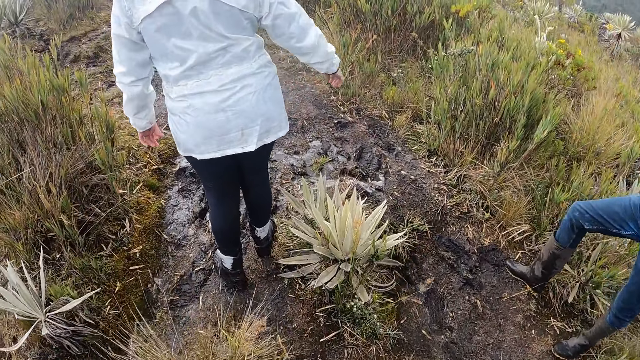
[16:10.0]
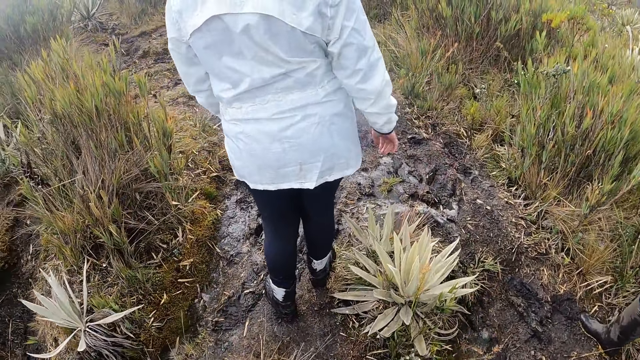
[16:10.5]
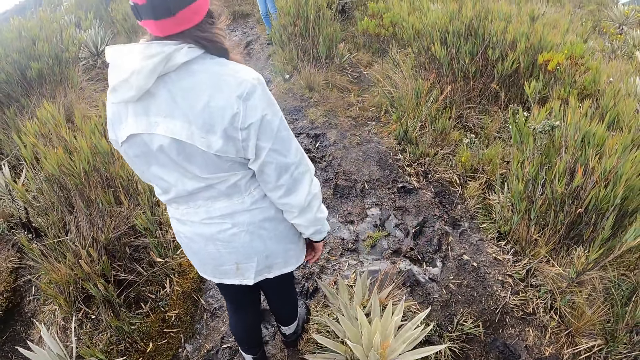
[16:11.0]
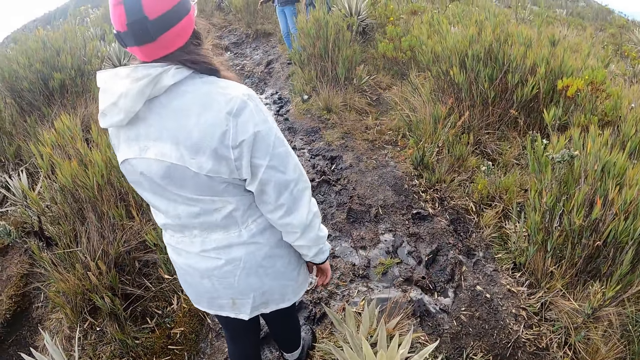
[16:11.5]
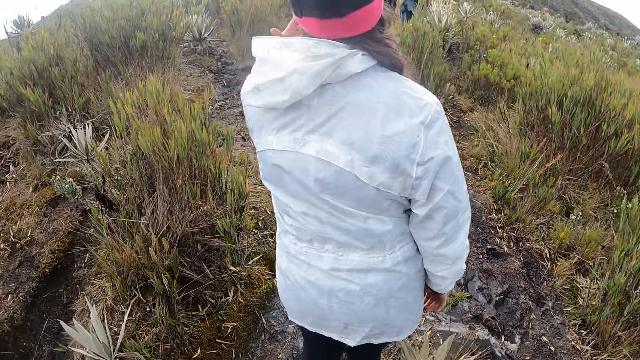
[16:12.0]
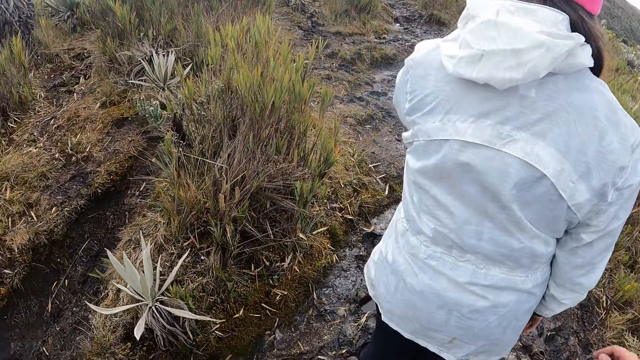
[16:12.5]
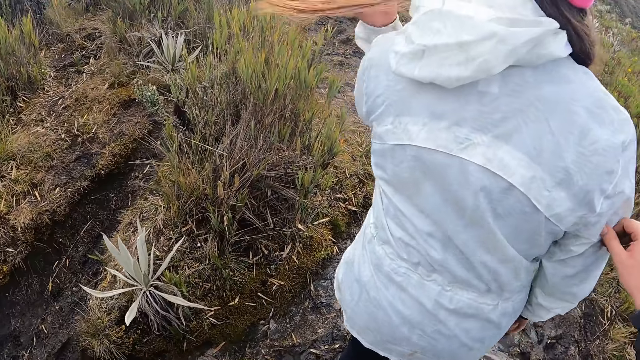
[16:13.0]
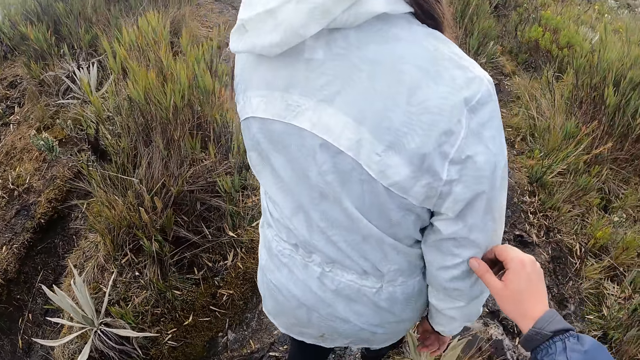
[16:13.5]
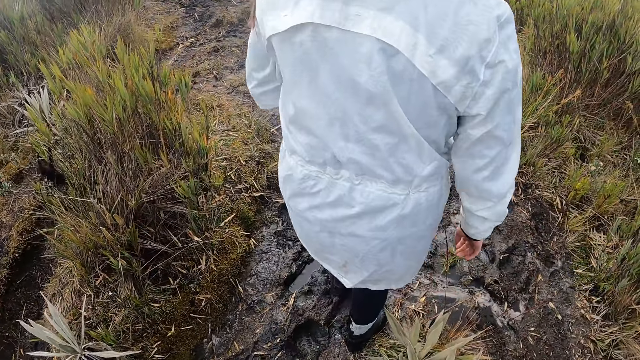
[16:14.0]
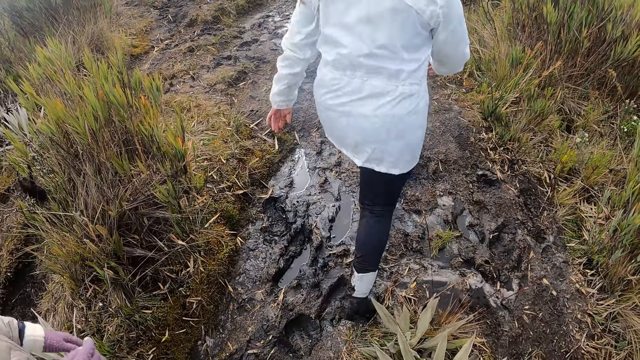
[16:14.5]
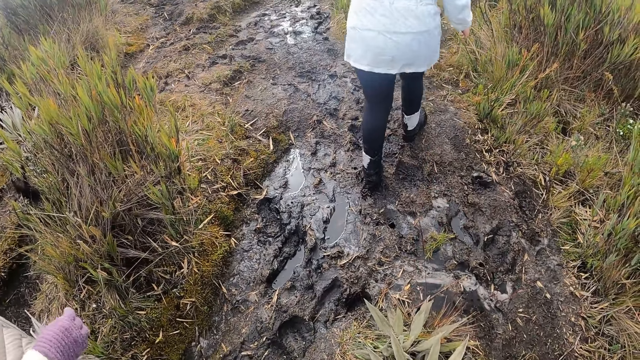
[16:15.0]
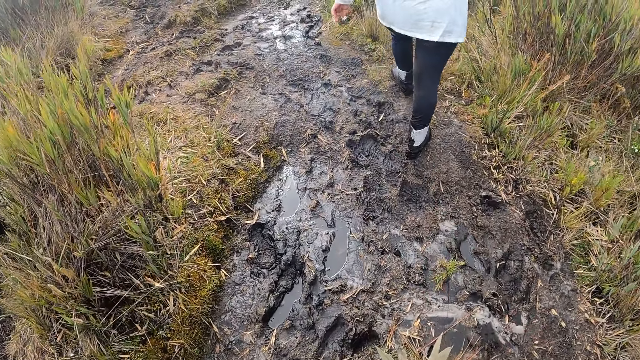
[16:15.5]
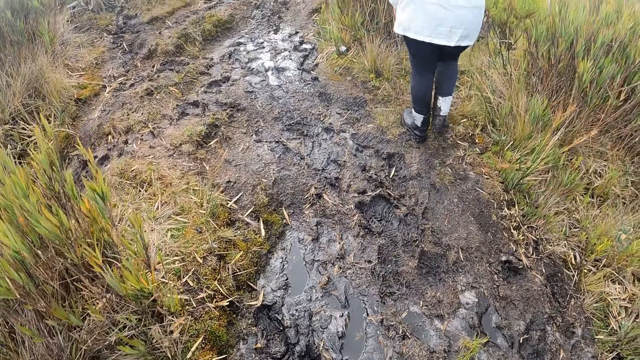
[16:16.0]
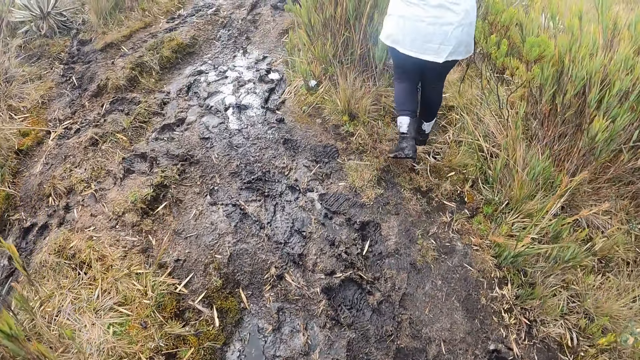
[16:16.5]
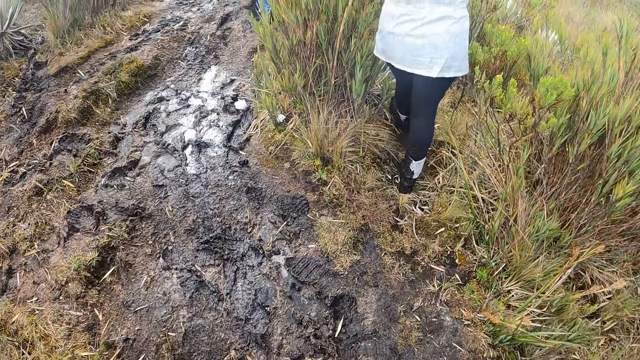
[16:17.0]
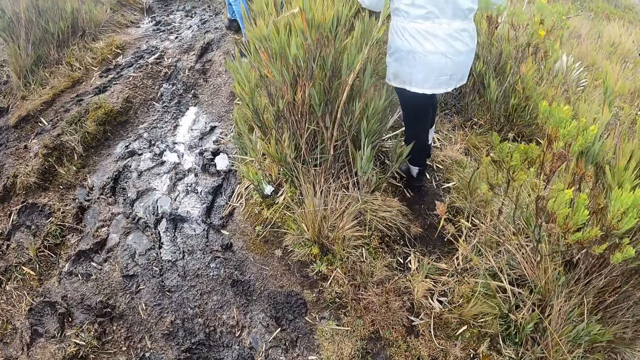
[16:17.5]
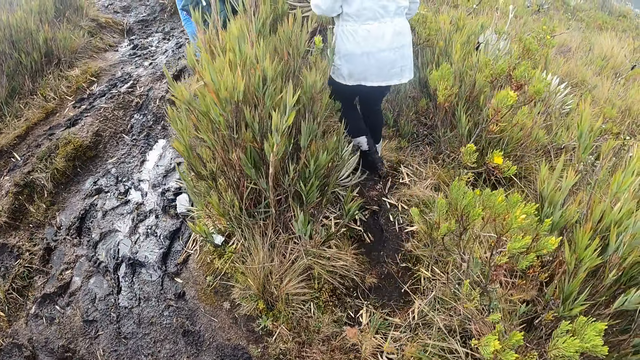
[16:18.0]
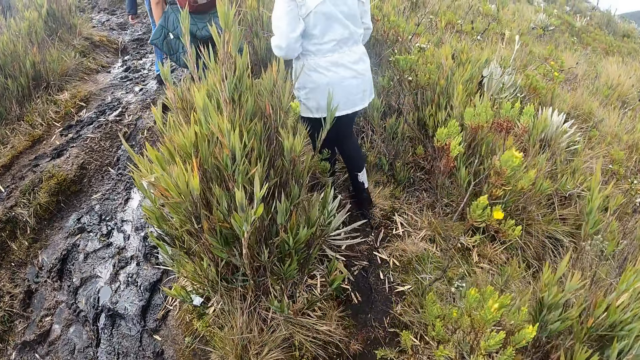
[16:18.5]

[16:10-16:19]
The camera wearer touches the woman with his right hand.

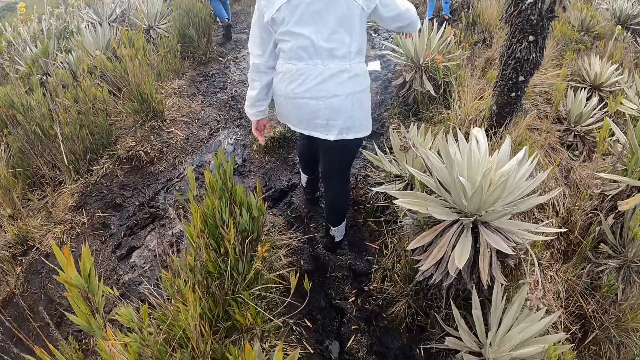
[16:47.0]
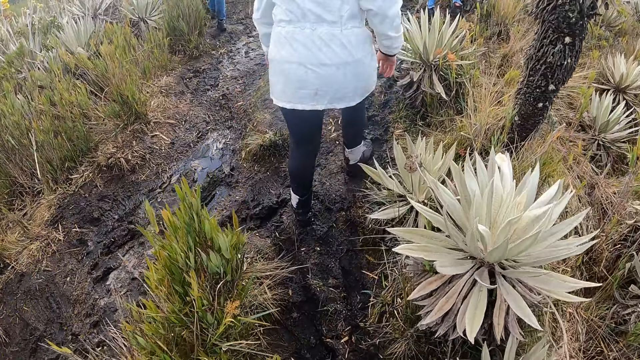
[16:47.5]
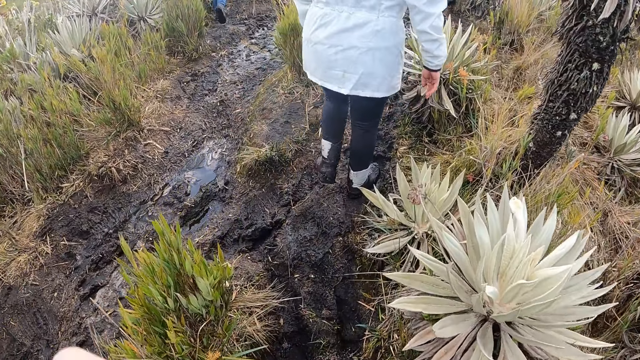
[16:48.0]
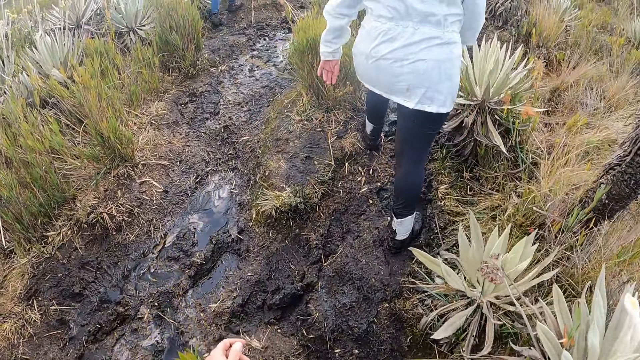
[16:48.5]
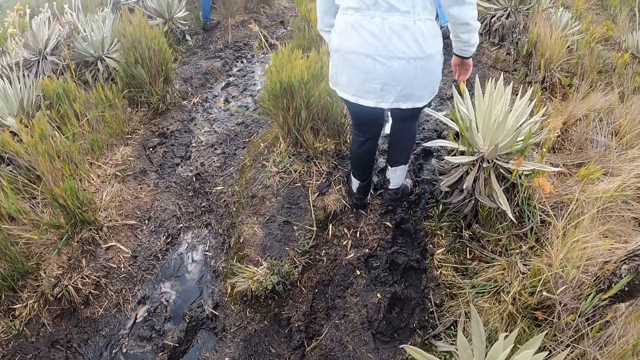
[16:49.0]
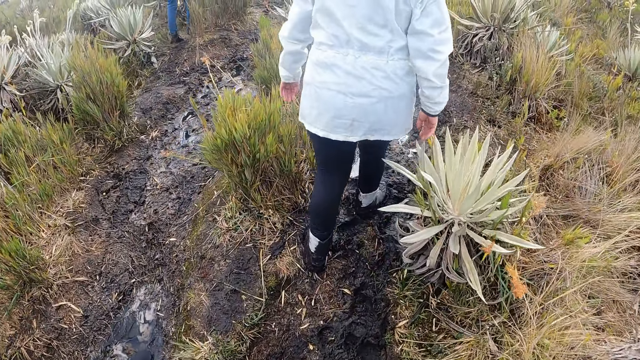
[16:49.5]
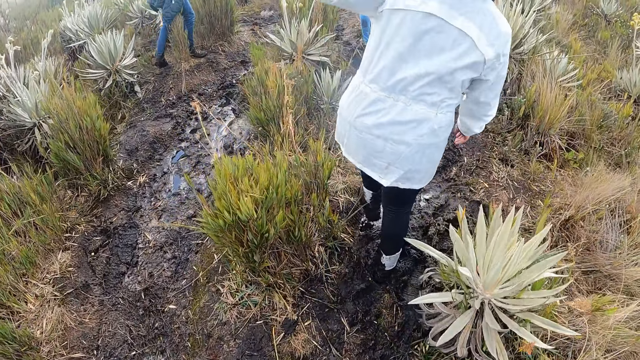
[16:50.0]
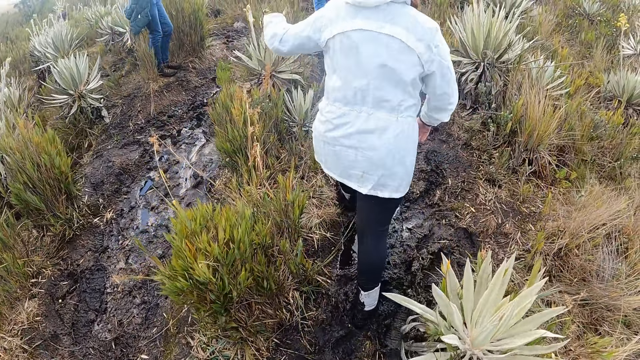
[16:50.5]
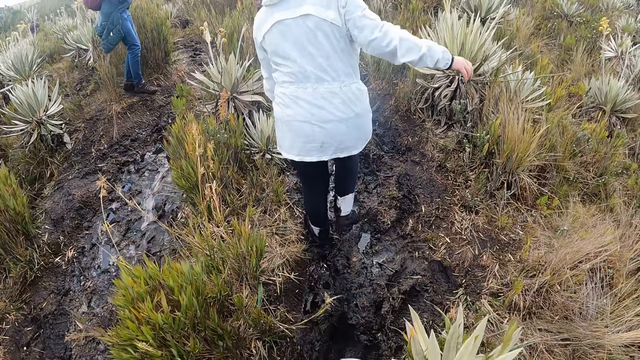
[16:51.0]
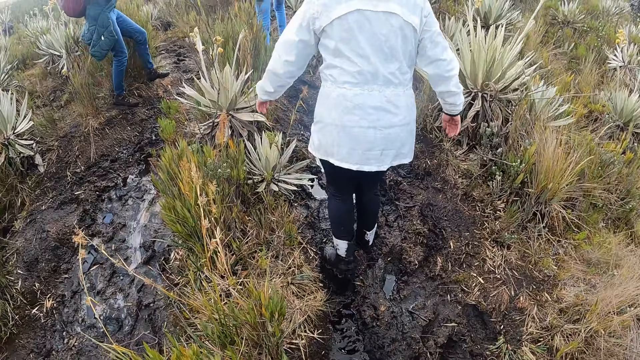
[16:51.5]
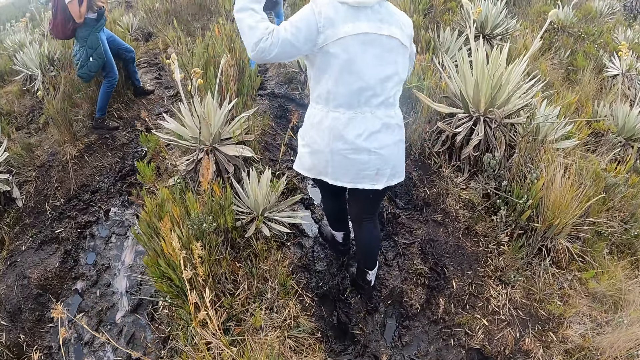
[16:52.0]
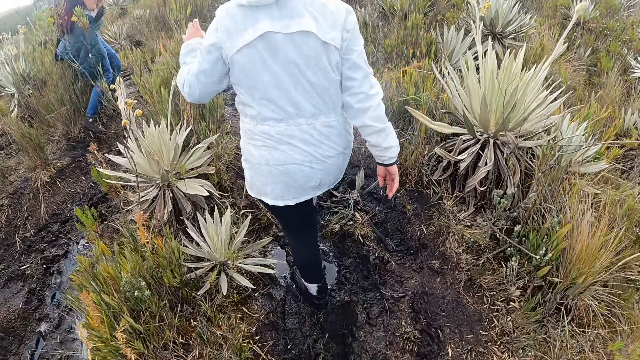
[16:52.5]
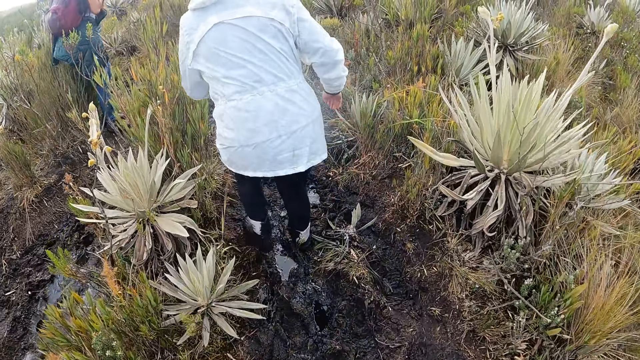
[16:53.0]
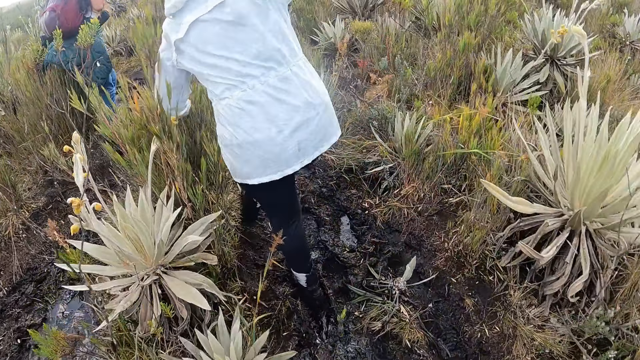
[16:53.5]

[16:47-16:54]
The camera wearer puts down his hand.

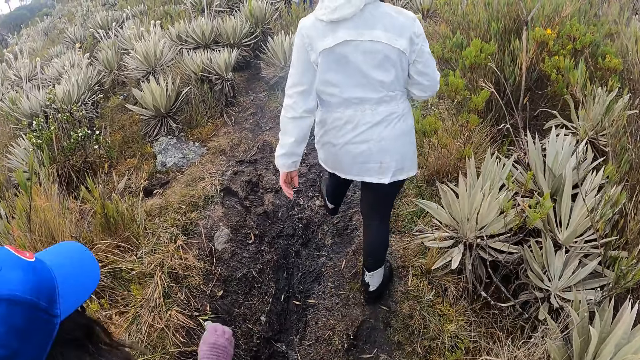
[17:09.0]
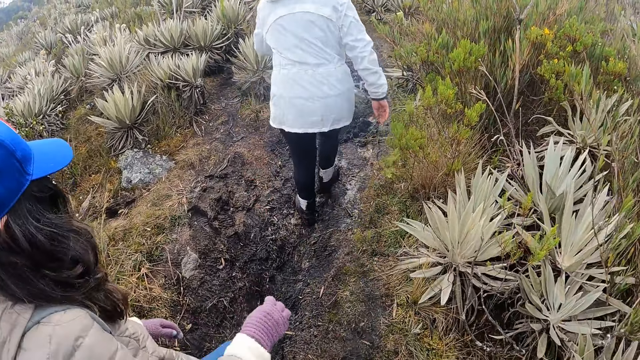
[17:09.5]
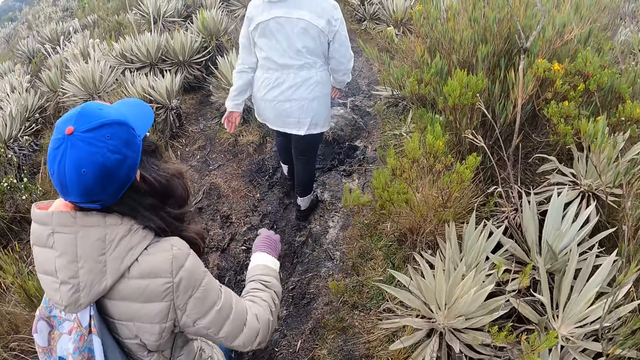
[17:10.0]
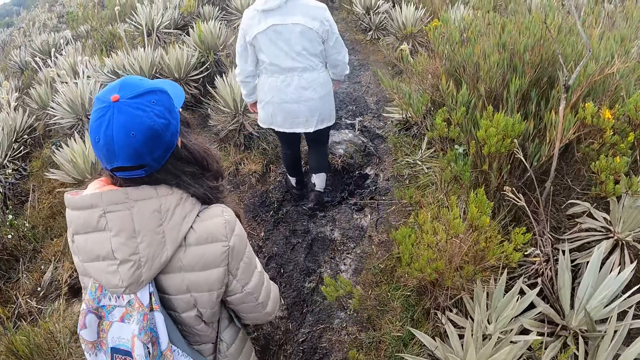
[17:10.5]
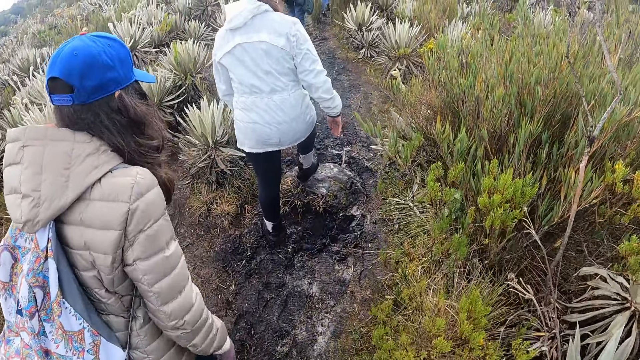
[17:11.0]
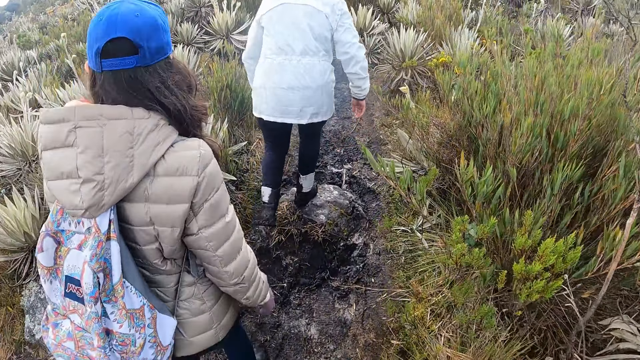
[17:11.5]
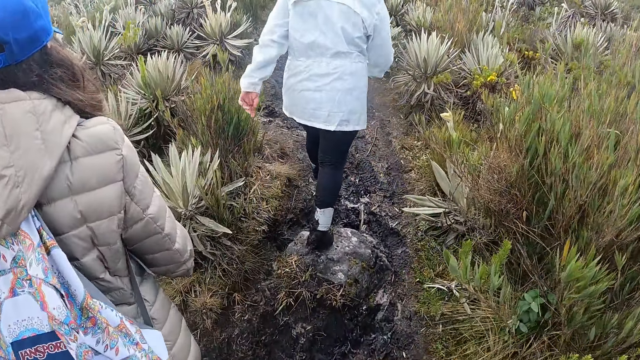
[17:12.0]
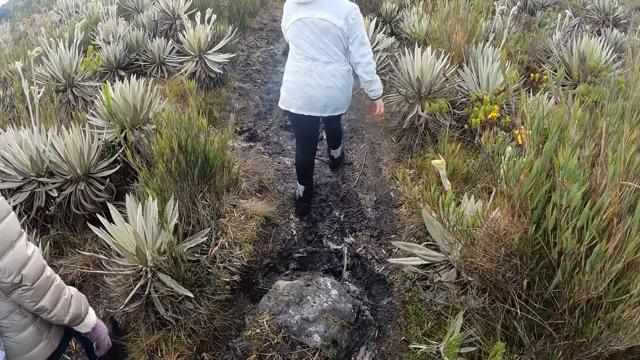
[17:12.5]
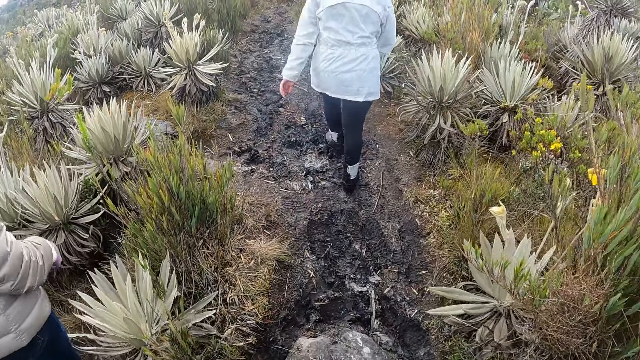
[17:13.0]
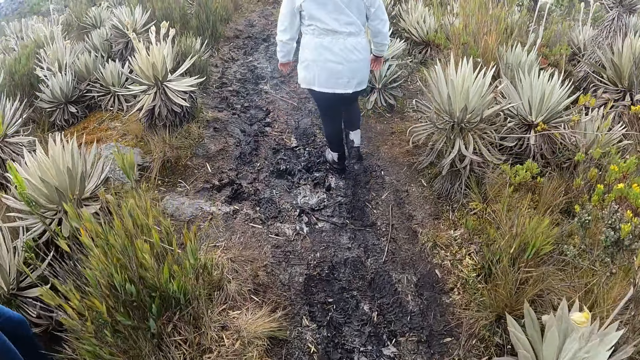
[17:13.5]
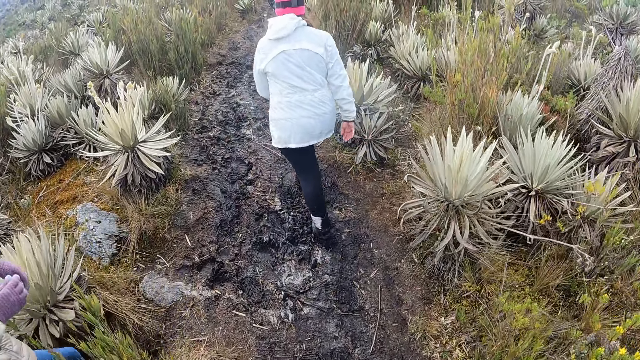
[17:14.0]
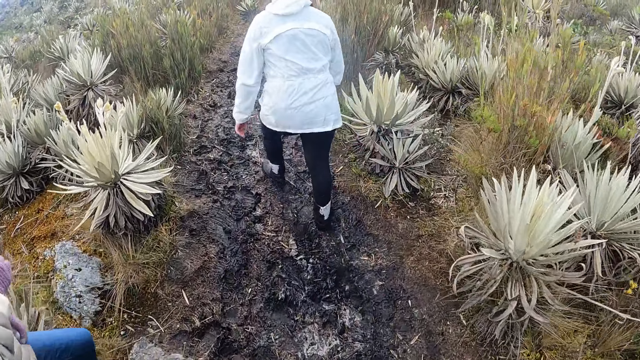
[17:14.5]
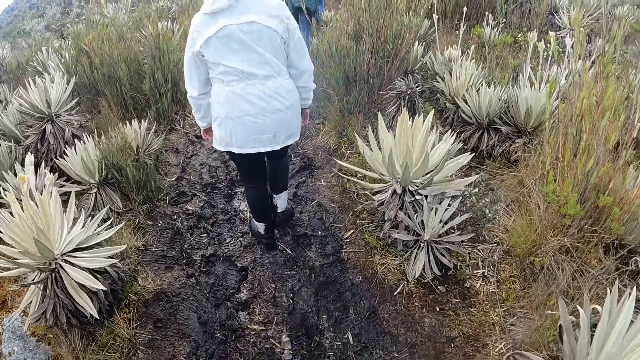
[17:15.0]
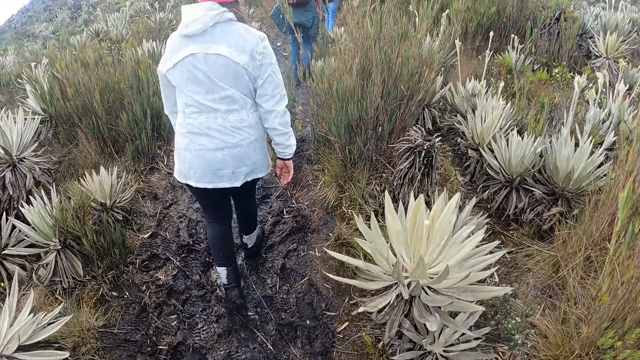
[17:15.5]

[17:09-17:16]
The camera wearer walks on the pathway.
